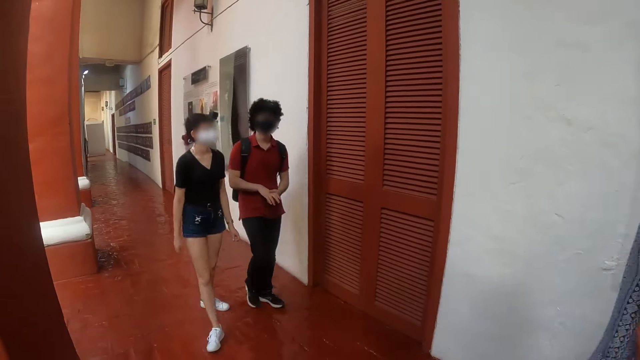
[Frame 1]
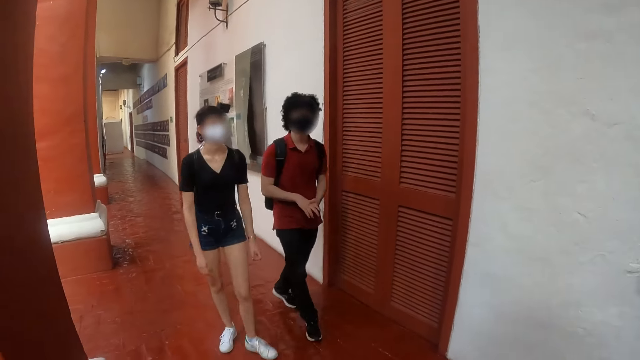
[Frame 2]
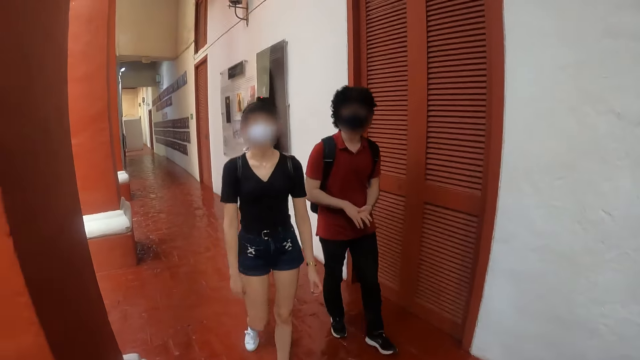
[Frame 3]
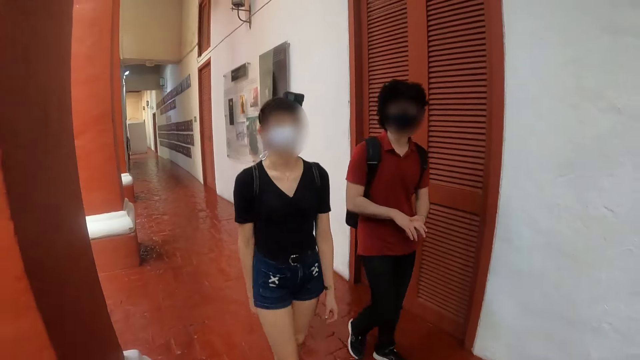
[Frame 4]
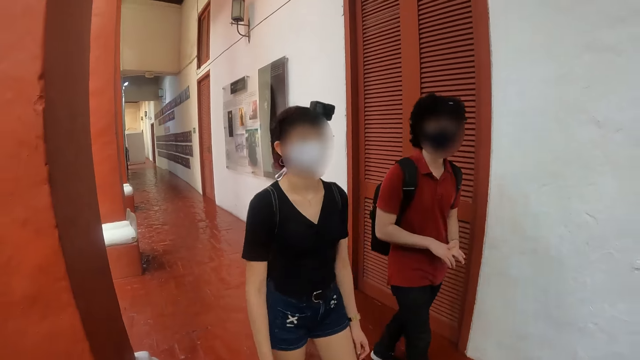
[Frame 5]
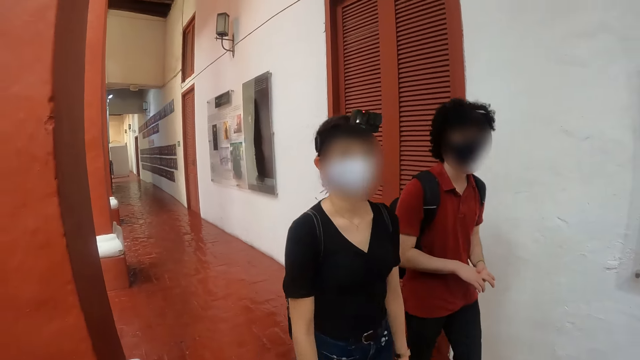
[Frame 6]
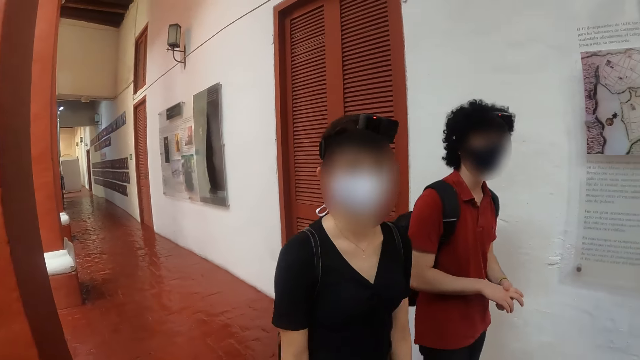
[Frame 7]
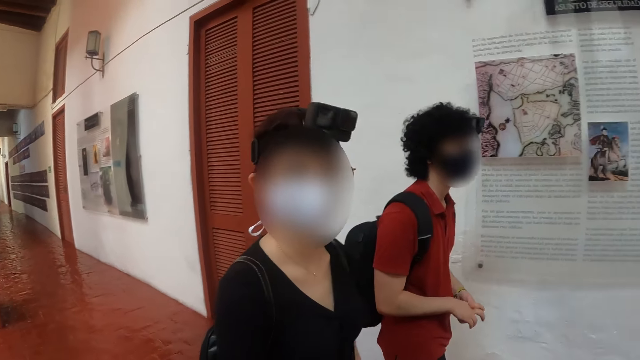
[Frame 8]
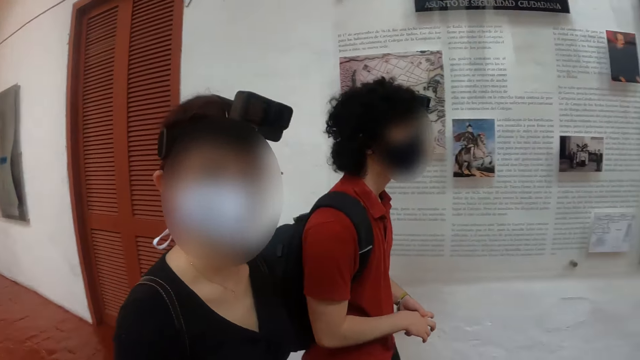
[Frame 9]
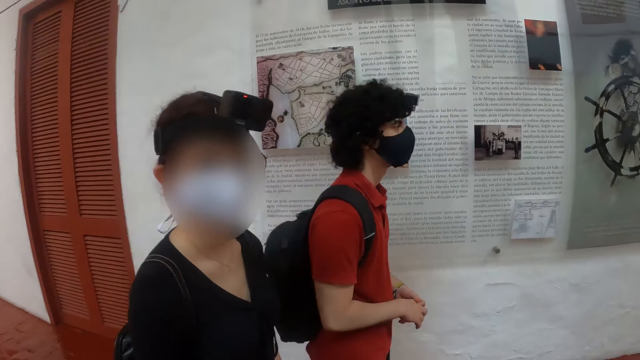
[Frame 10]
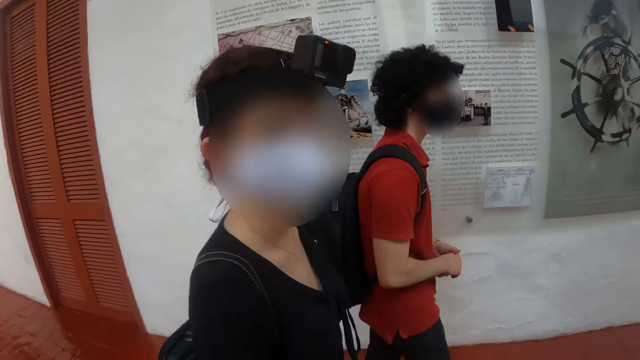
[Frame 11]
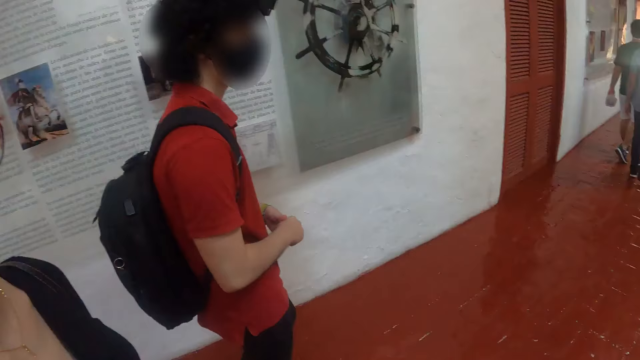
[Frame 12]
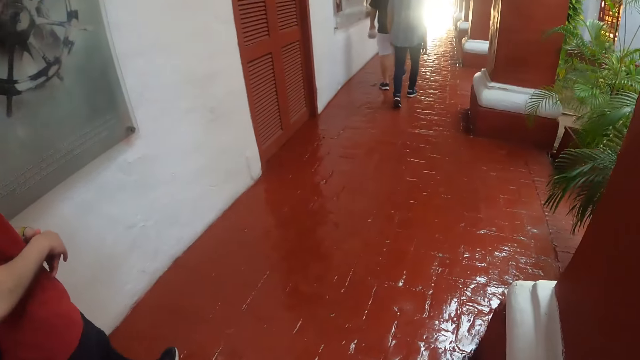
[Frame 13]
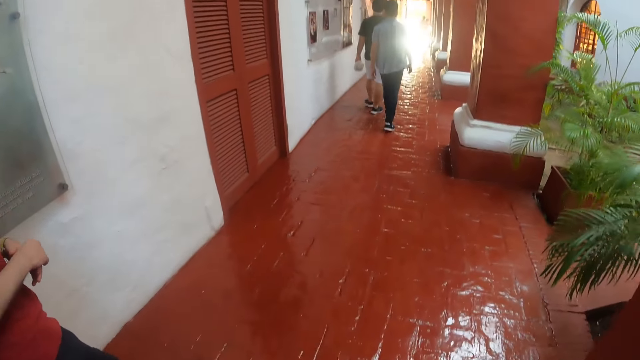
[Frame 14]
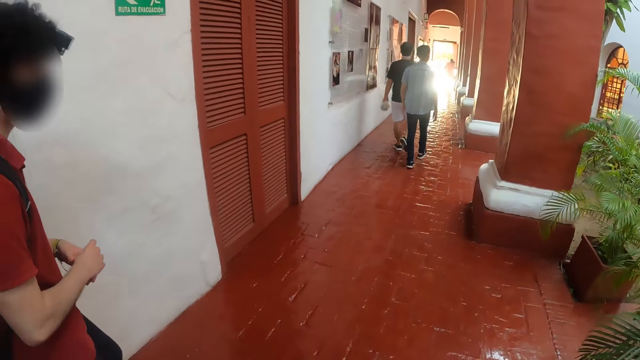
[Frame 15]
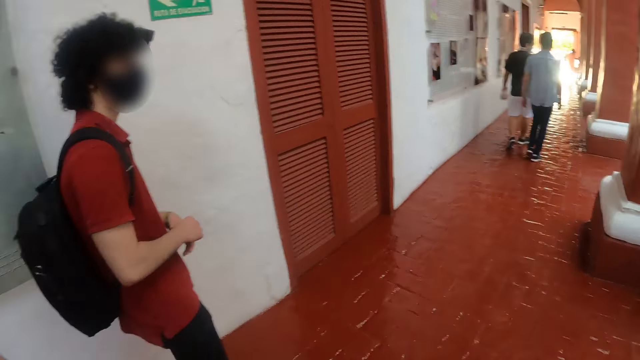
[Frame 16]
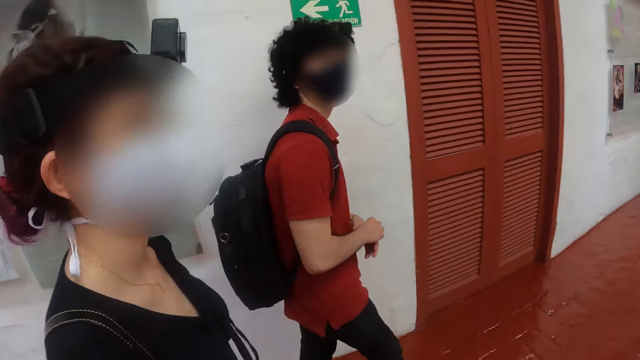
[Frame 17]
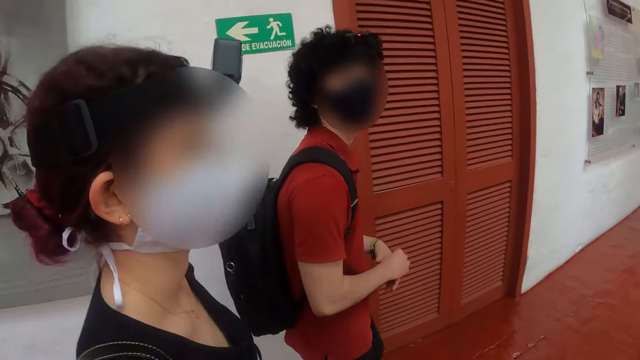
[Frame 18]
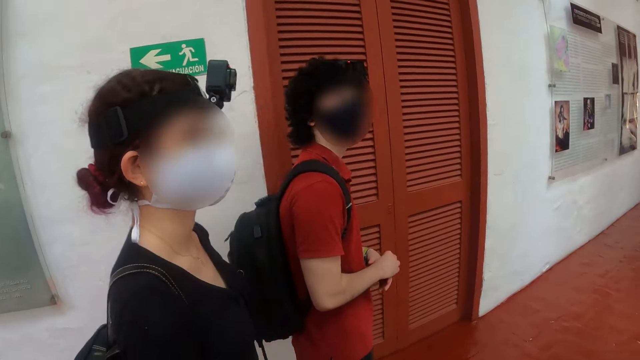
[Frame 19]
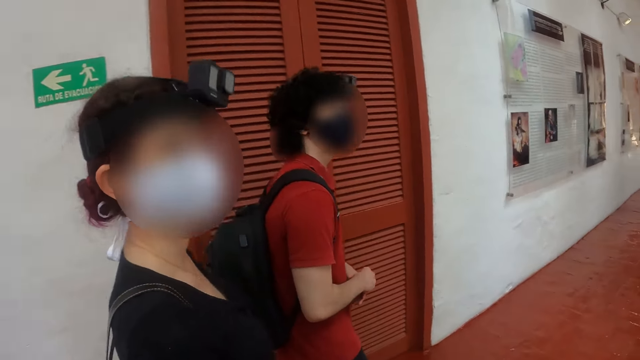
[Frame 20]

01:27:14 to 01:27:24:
The camera wearer stares at a person and another person. The first person and the other person walk around the museum. The camera wearer converses with a person. They look around the museum. The camera wearer, the first person and the other person walk around the museum.

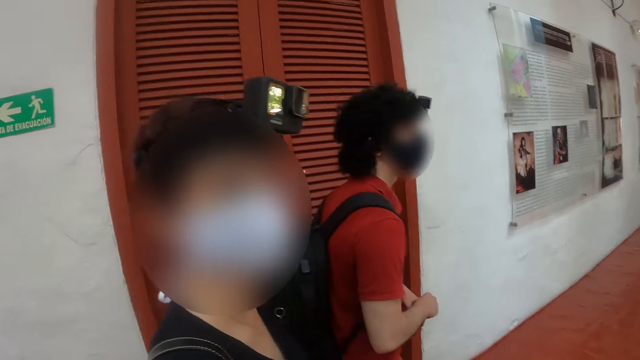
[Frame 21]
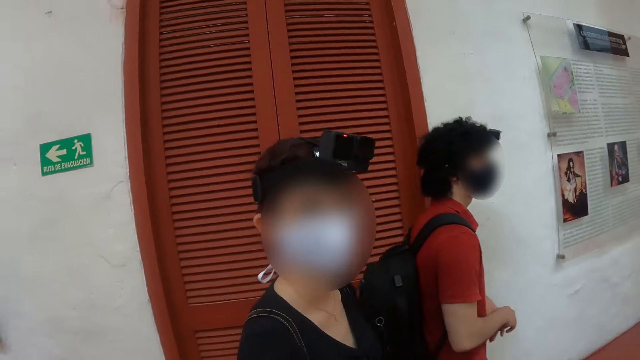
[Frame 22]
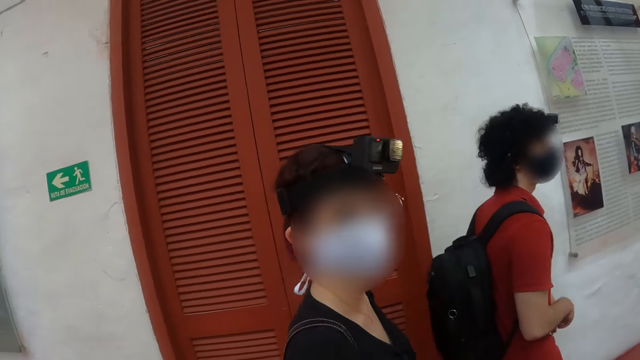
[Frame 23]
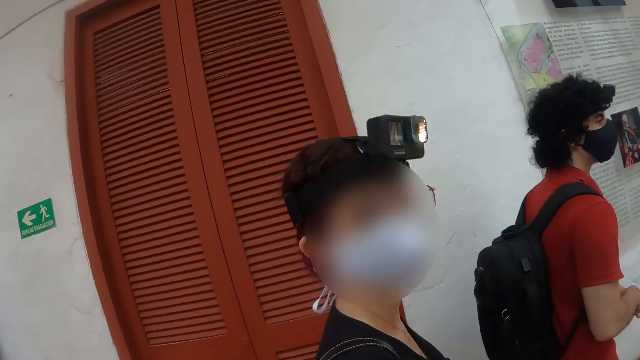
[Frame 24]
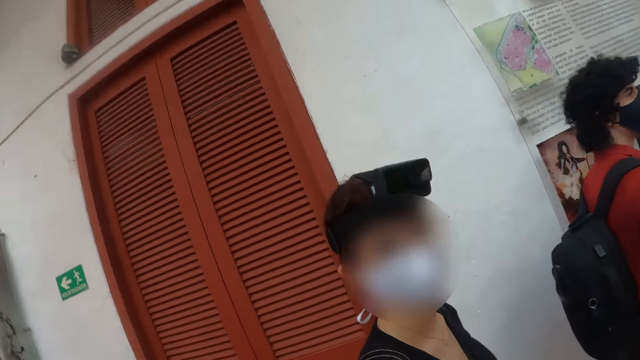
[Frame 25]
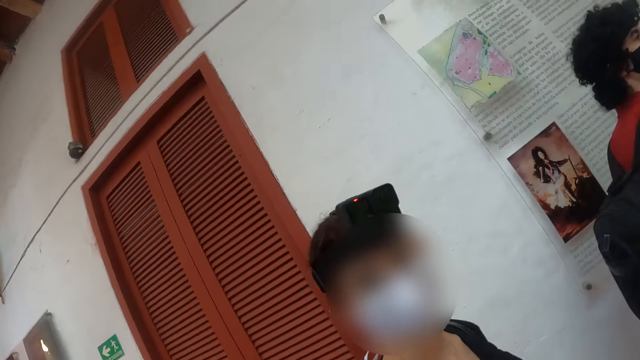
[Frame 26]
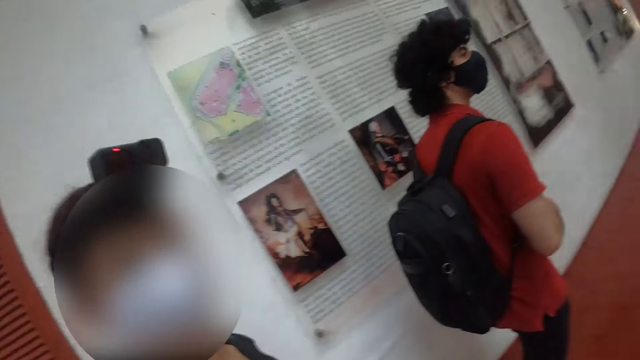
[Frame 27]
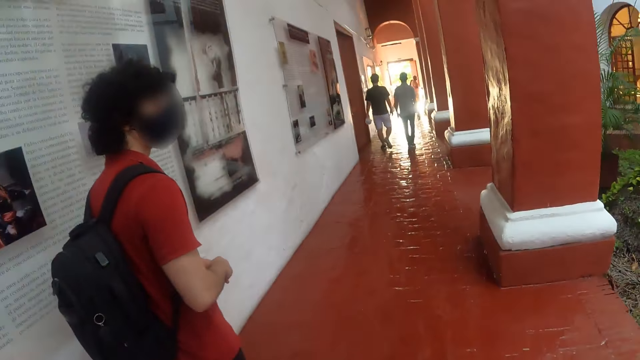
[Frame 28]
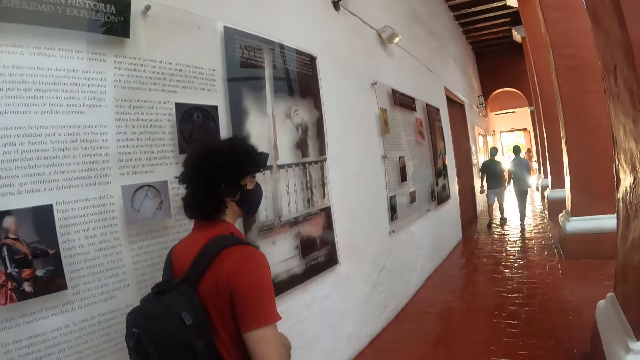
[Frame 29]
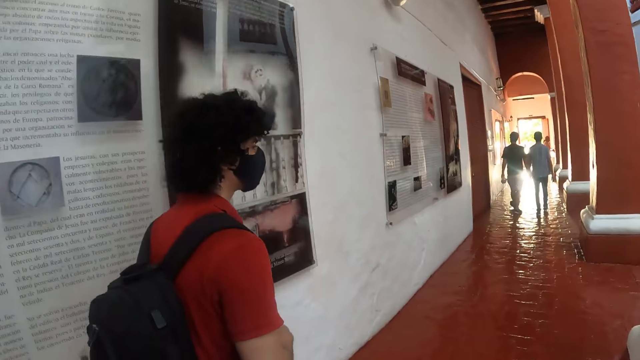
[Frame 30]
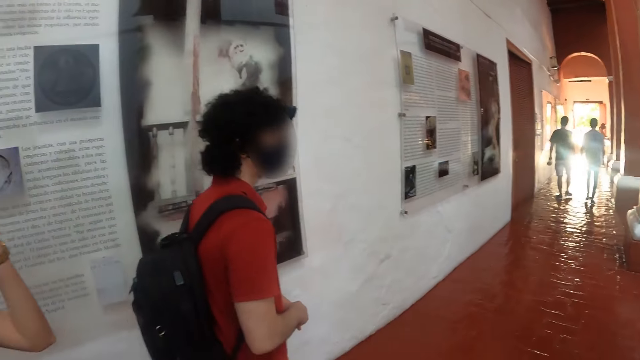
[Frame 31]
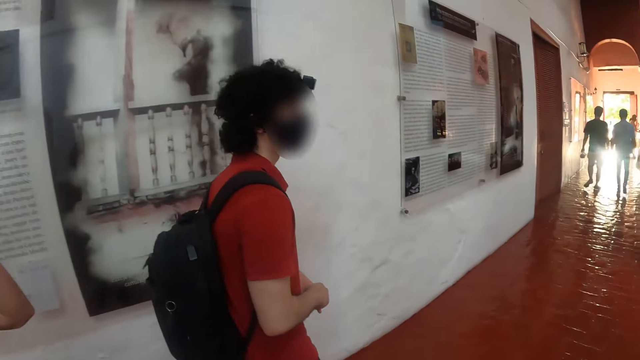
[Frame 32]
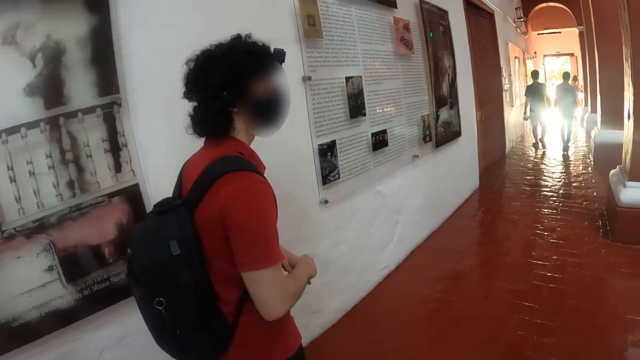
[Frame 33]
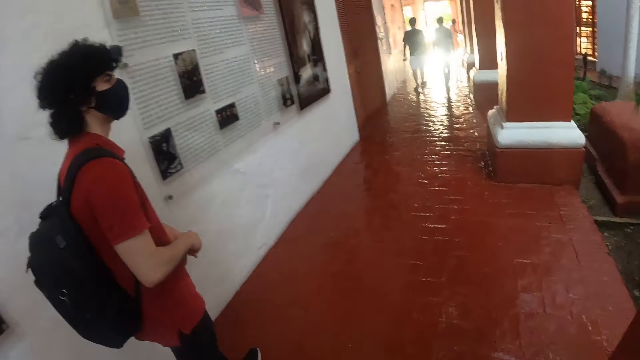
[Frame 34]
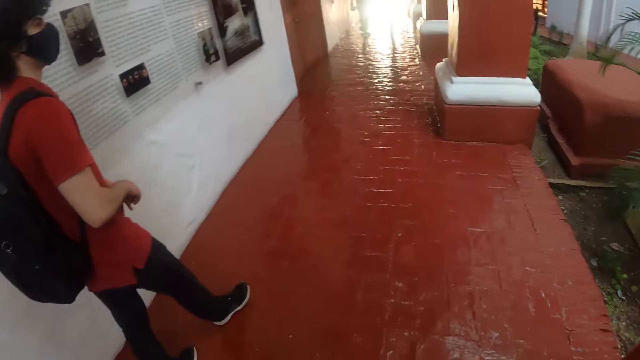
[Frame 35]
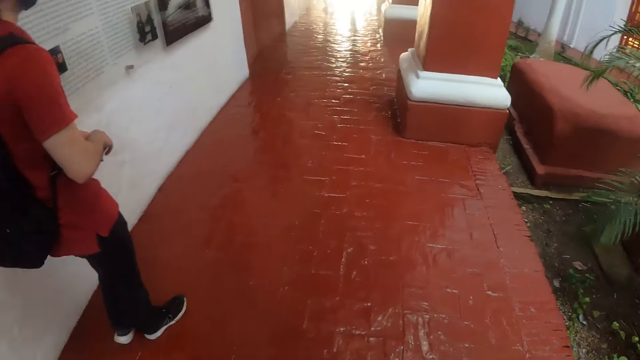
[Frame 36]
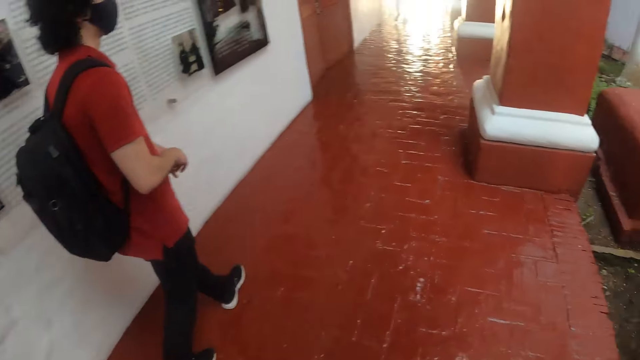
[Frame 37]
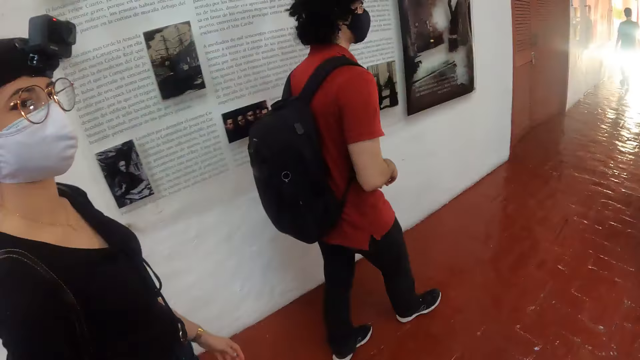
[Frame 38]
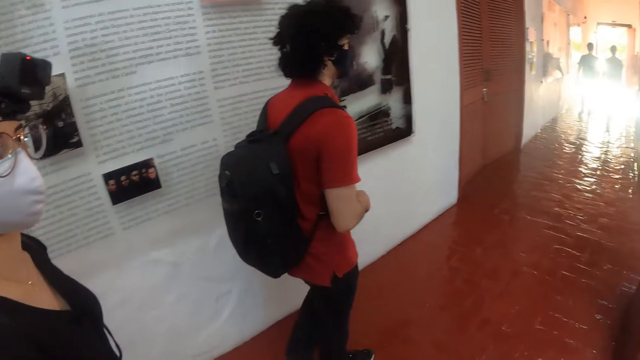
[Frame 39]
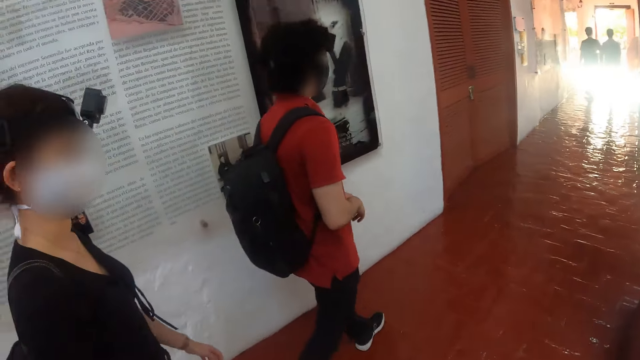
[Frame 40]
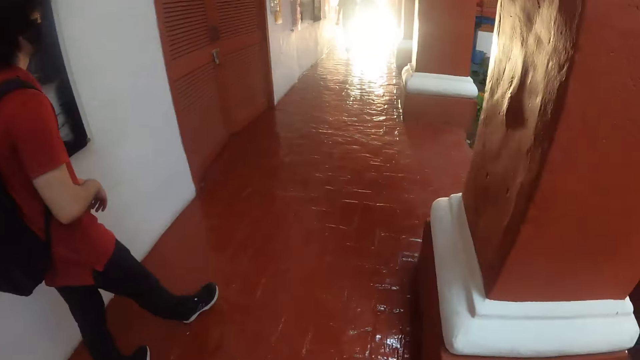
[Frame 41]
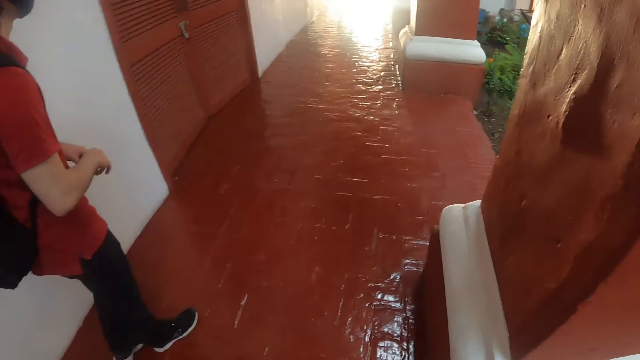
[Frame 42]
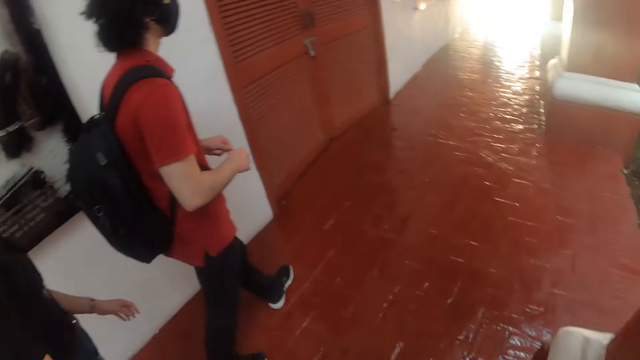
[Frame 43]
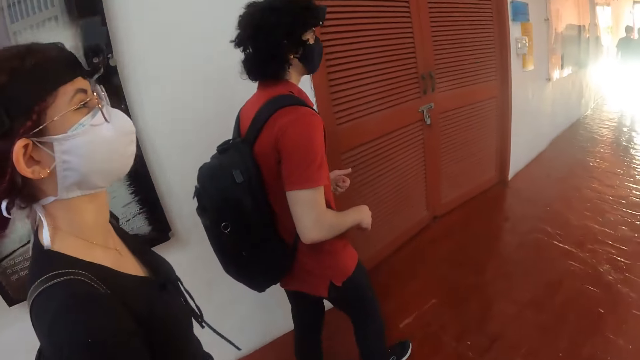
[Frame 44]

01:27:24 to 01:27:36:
The camera wearer converses with a person. They walk around the building.
